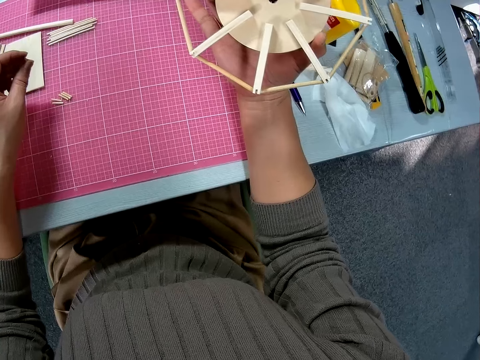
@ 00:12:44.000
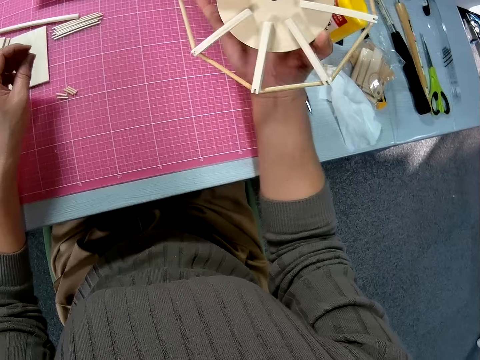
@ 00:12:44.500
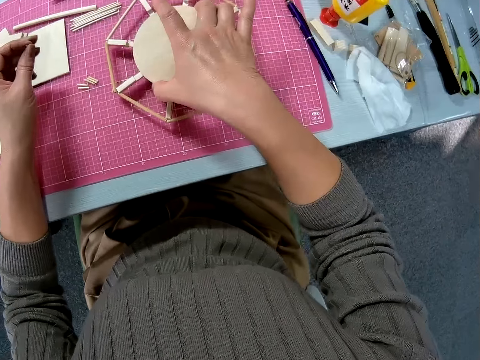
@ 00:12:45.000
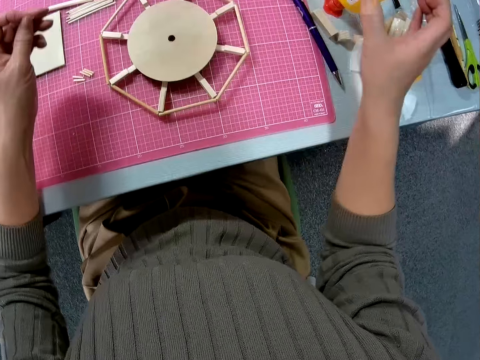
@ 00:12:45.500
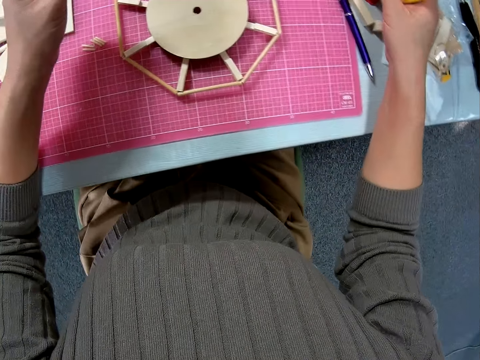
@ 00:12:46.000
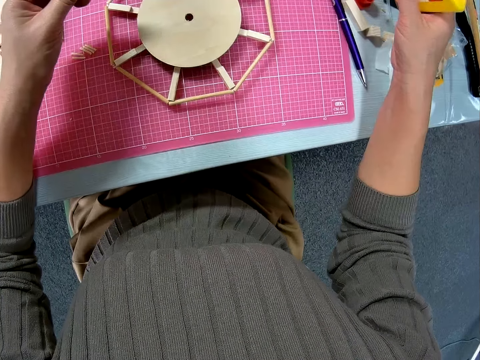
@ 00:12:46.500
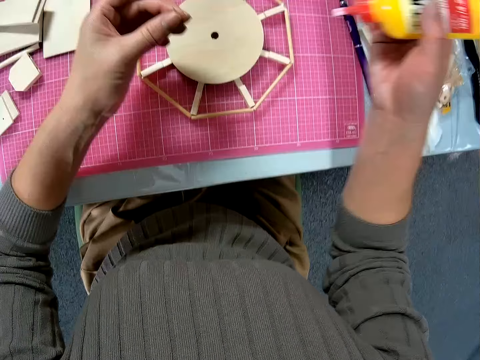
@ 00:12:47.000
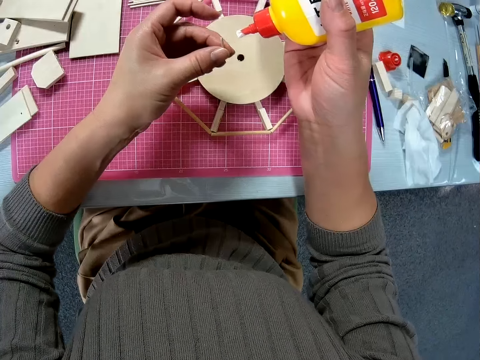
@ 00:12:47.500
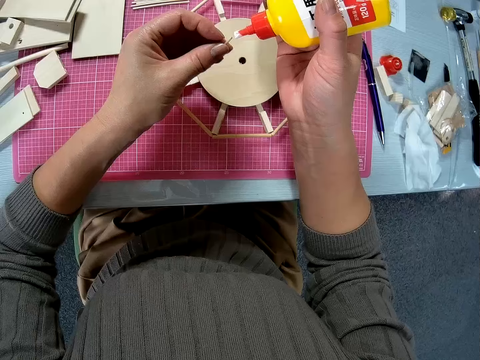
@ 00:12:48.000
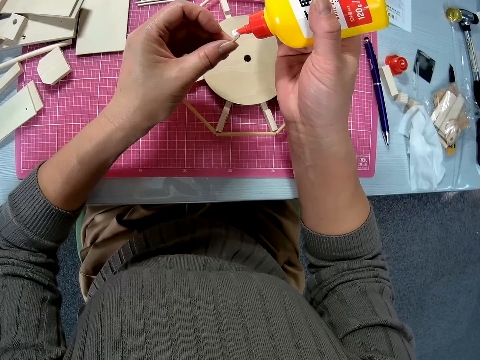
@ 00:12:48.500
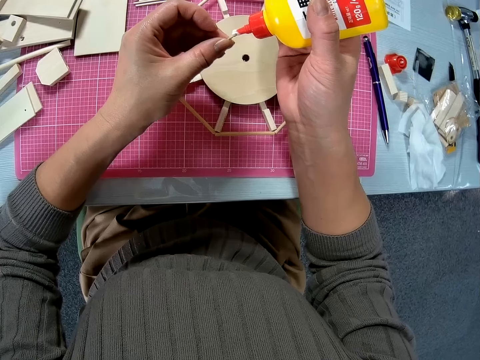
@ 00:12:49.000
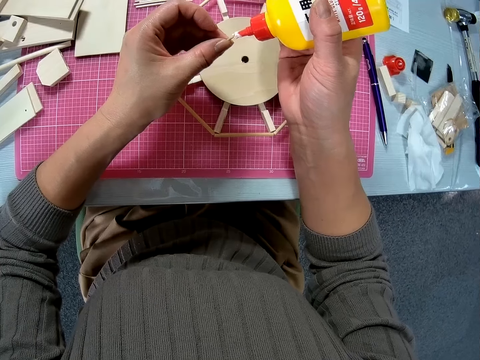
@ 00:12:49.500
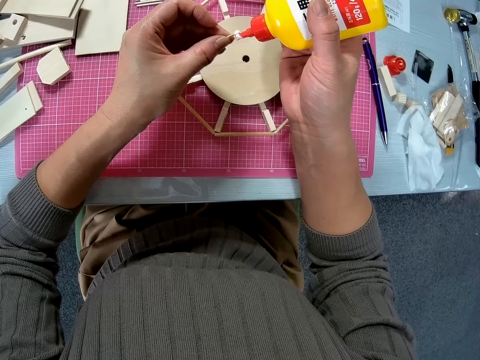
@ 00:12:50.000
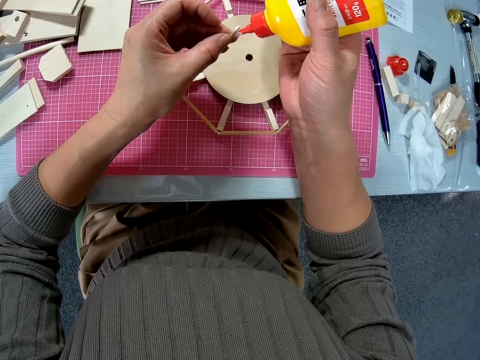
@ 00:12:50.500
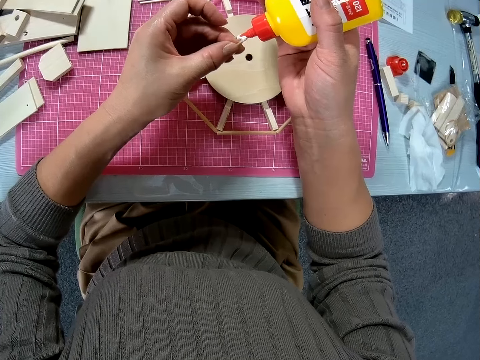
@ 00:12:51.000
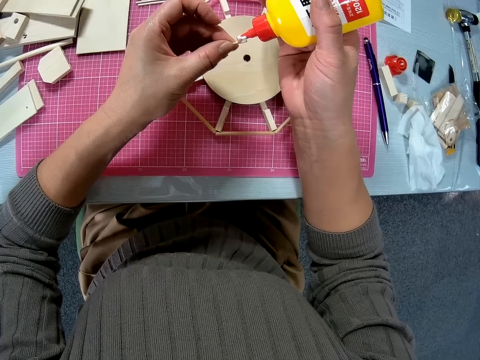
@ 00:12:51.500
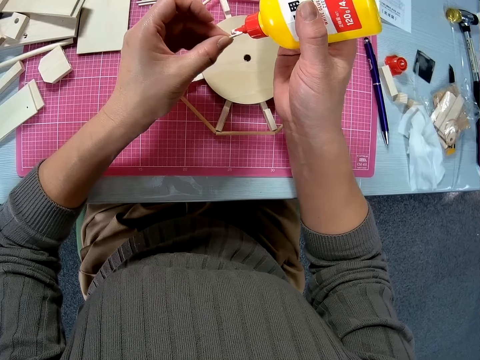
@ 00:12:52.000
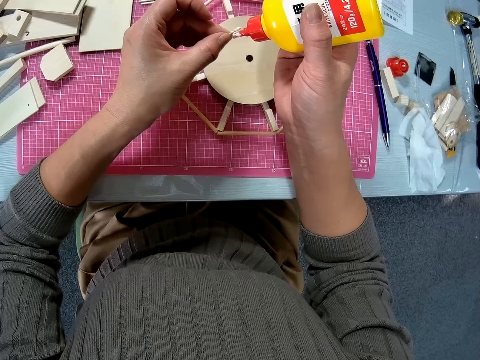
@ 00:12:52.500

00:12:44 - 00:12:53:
The camera wearer moves her hand towards the cutting mat. She places the wooden Ferris wheel model on the cutting mat. She lets go of the wooden Ferris wheel model. She moves her hand backwards. She holds the bottle of glue with her hand. She picks the bottle of glue from the table. She moves her hand towards her. She applies glue on the piece of wood.

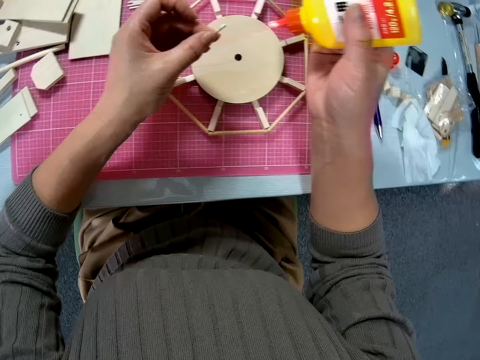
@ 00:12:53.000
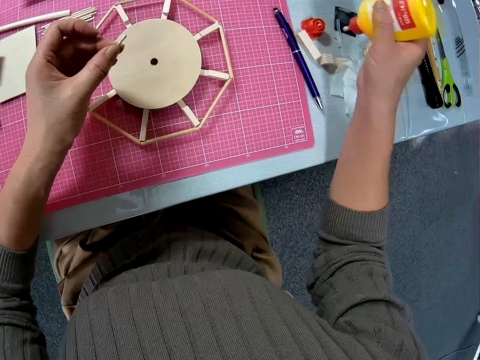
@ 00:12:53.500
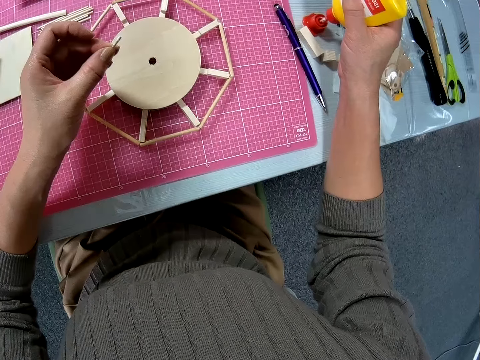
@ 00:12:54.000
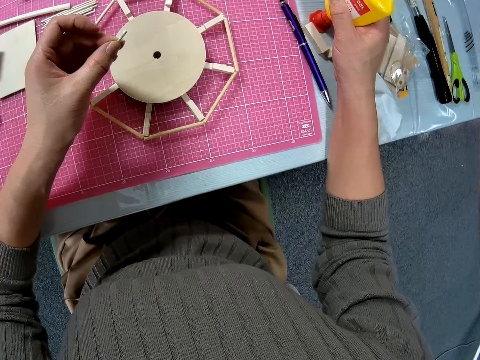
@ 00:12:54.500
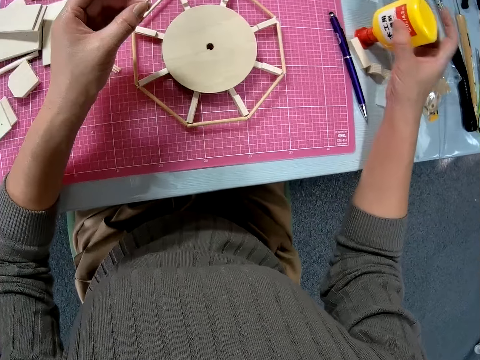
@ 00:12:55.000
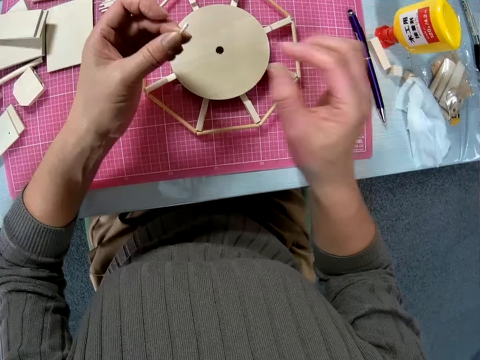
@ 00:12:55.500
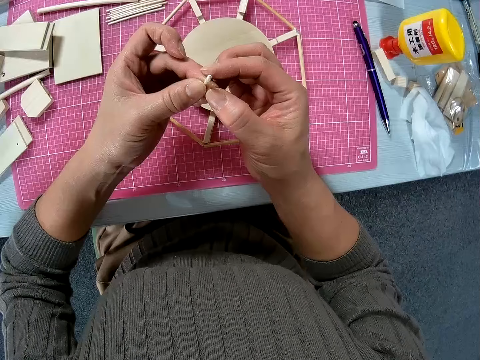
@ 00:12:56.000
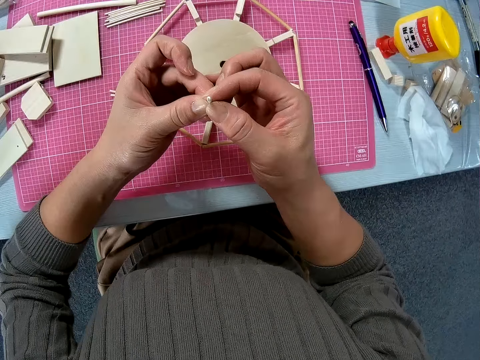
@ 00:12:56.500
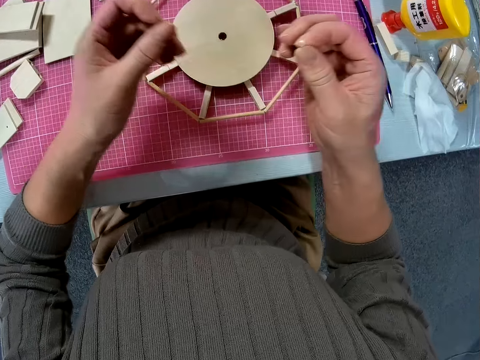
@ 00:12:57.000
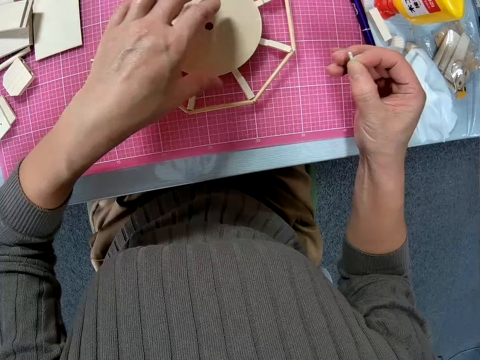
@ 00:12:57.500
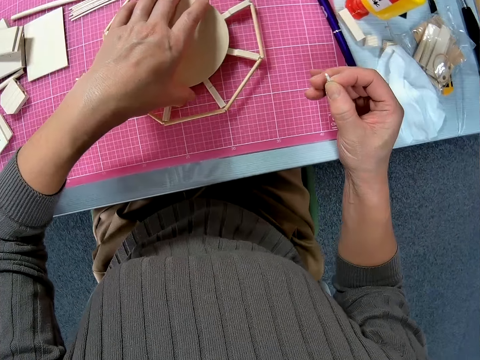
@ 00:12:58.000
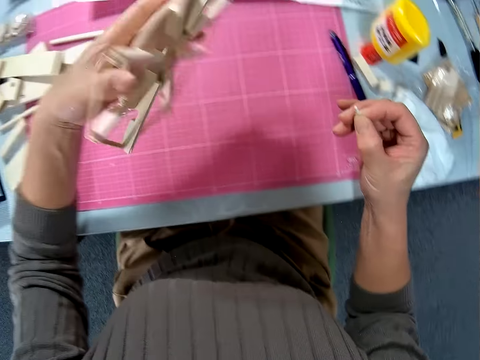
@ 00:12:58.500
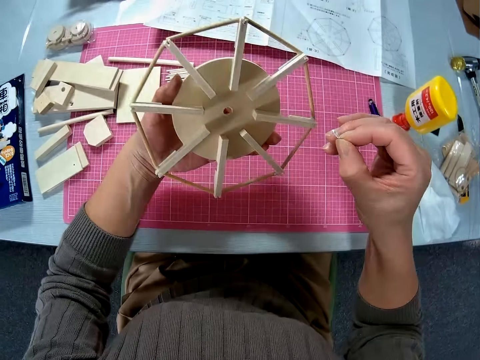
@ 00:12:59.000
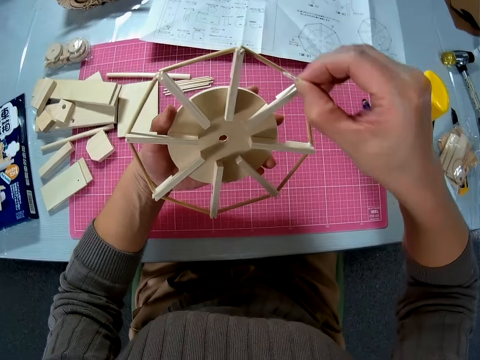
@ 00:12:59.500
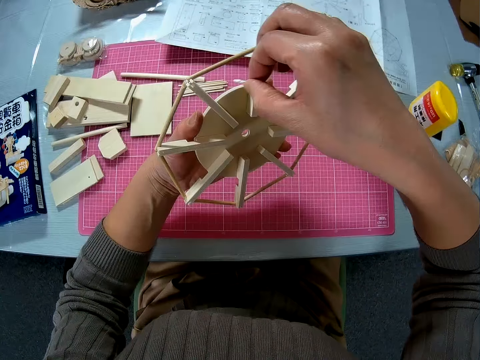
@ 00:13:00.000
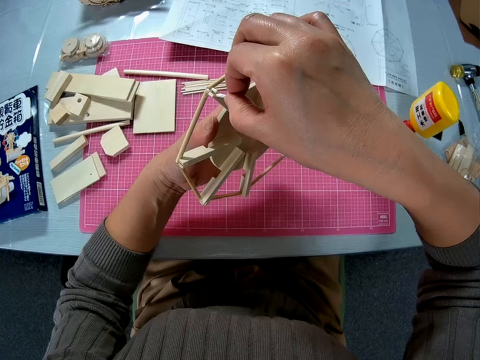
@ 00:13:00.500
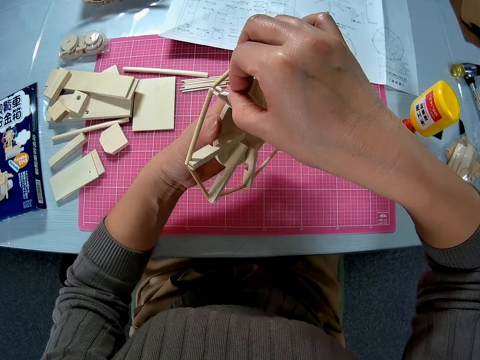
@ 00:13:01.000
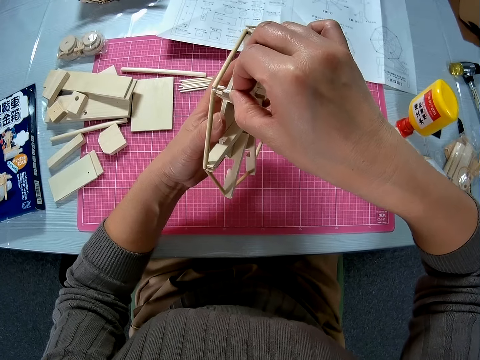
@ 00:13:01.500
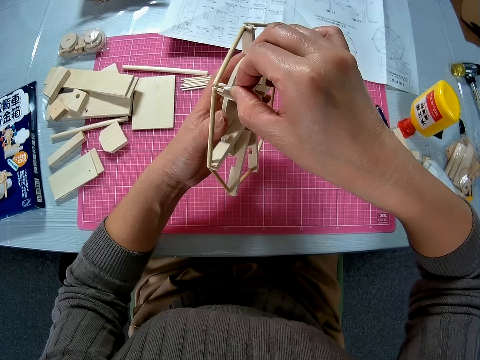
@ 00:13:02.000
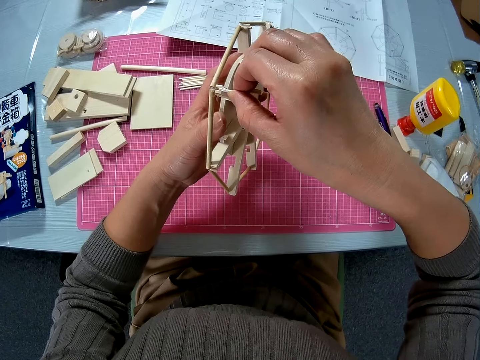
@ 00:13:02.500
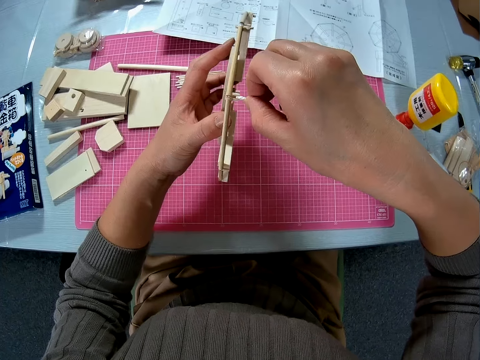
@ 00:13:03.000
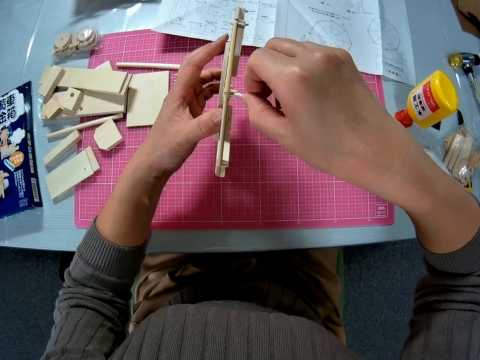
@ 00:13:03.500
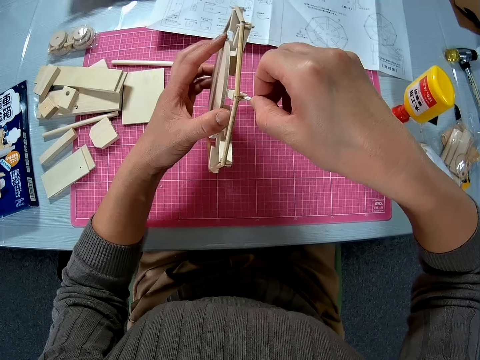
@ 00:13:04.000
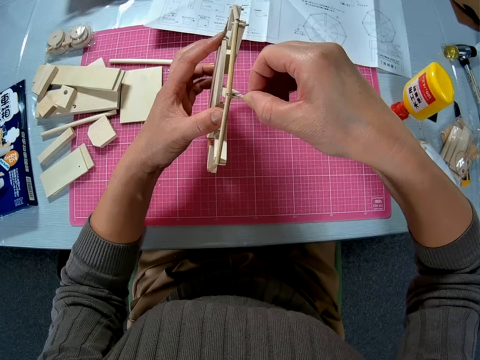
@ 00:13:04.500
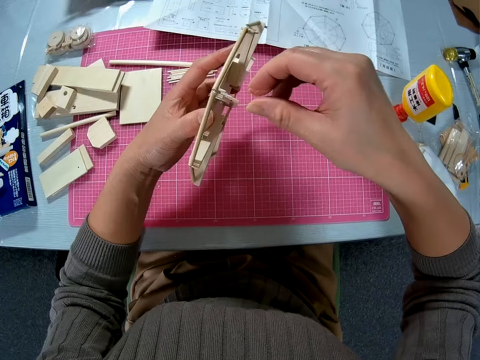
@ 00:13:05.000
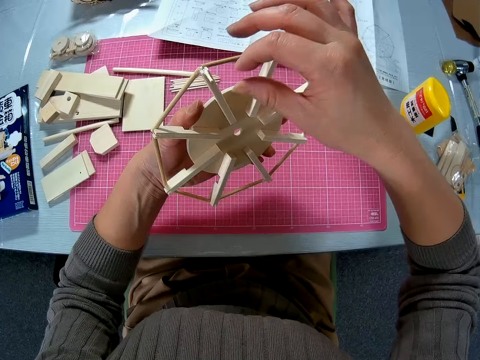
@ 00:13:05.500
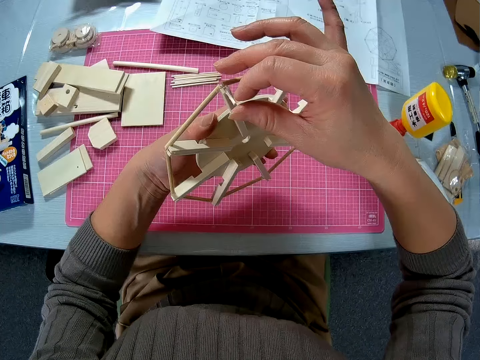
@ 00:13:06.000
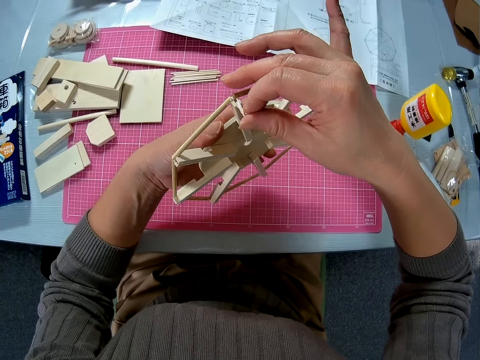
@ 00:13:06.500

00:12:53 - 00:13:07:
The camera wearer moves her hand backwards. She returns the bottle of glue to its original position on the table. She moves her hand towards her. She places the piece of wood with both her hands. She holds the wooden Ferris wheel model with her hand. She lifts up the wooden Ferris wheel model from the table. She turns the wooden Ferris wheel model. She moves her other hand towards the wooden Ferris wheel model. She sticks the piece of wood onto the wooden Ferris wheel model.

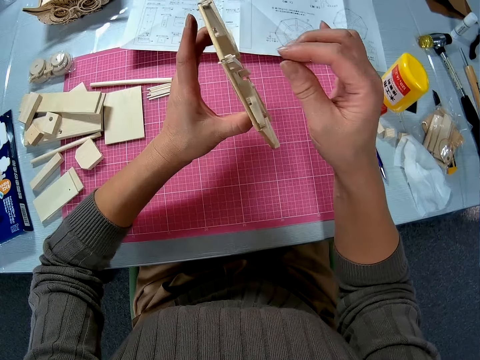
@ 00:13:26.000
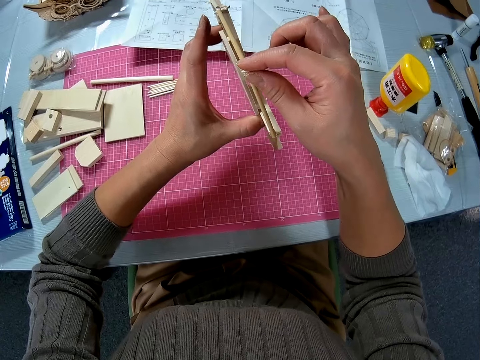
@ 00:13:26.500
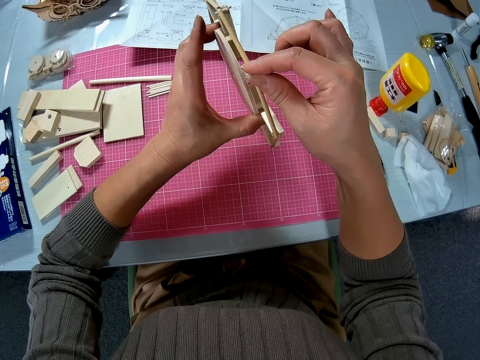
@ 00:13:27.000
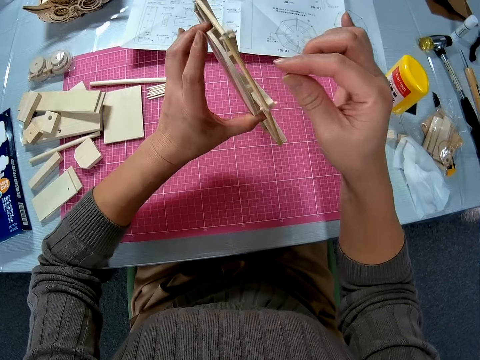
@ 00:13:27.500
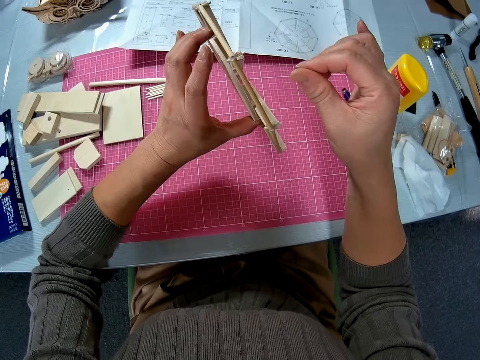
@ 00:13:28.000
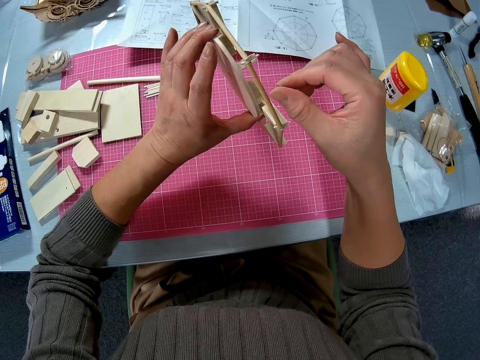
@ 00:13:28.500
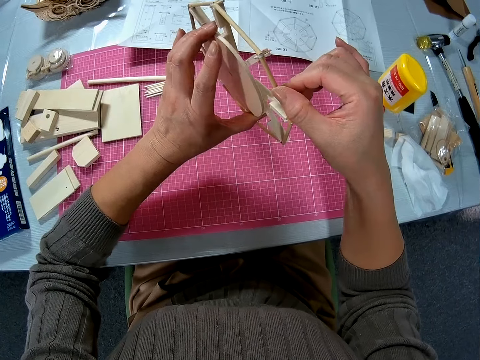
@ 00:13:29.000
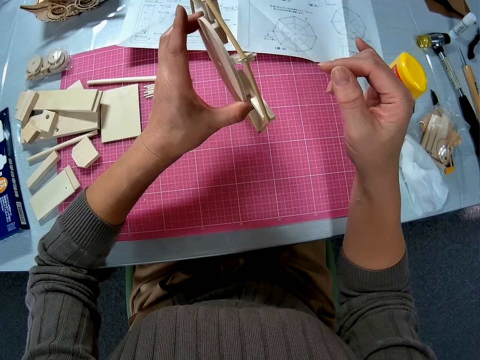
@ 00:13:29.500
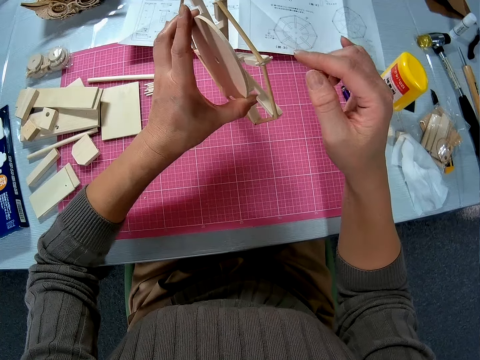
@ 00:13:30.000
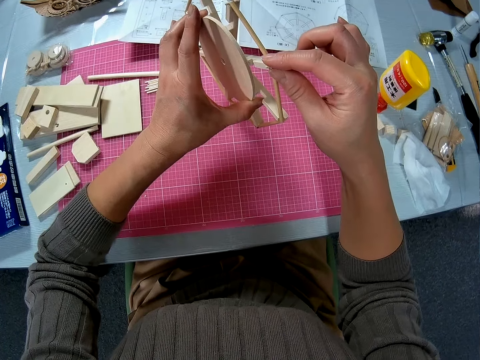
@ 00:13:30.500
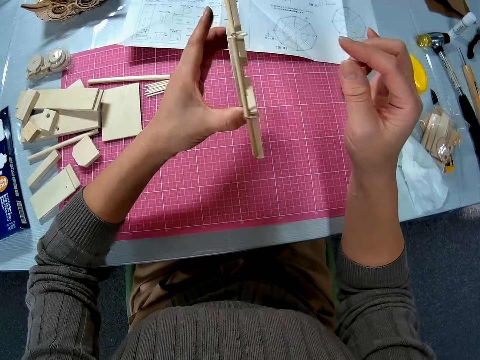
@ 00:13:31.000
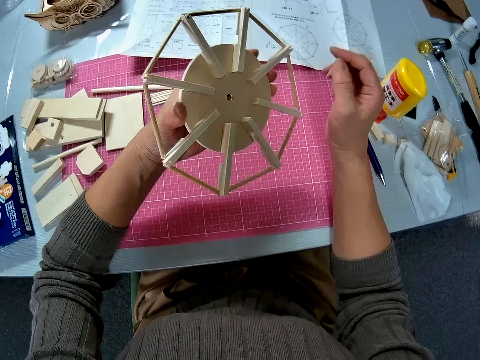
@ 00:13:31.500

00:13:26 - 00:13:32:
The camera wearer adjusts the woodwork in his hands.
